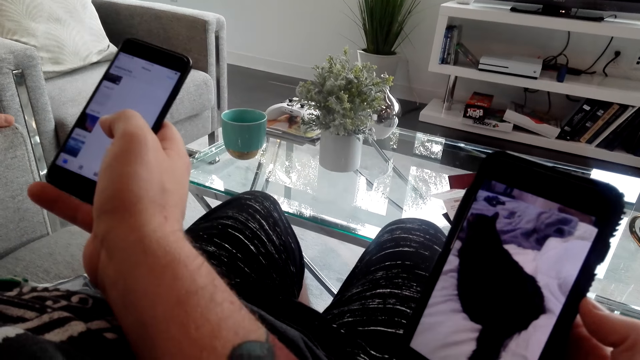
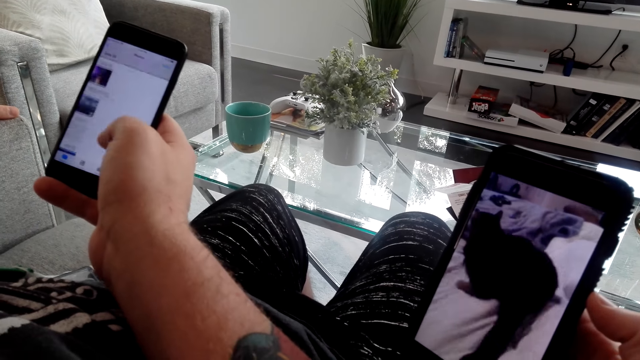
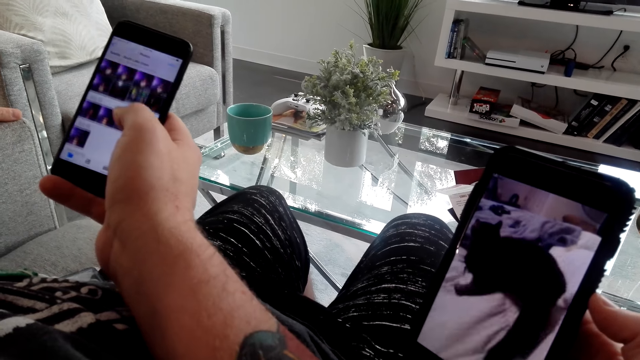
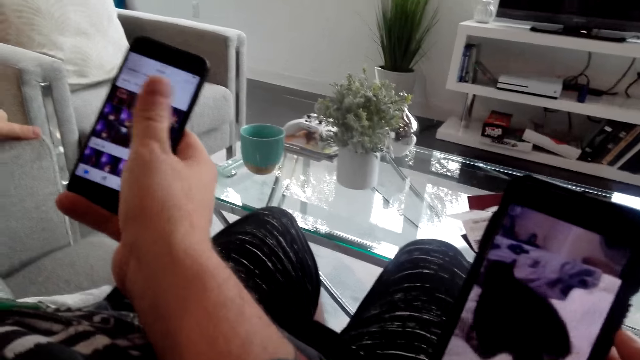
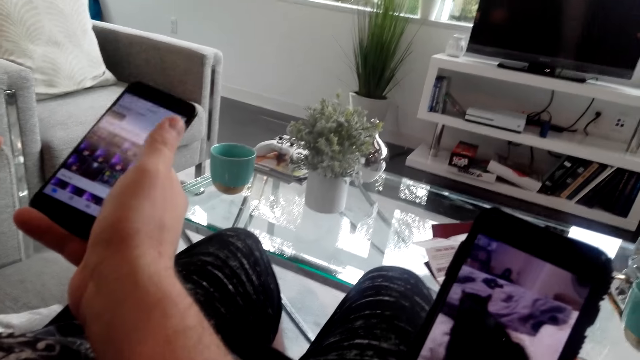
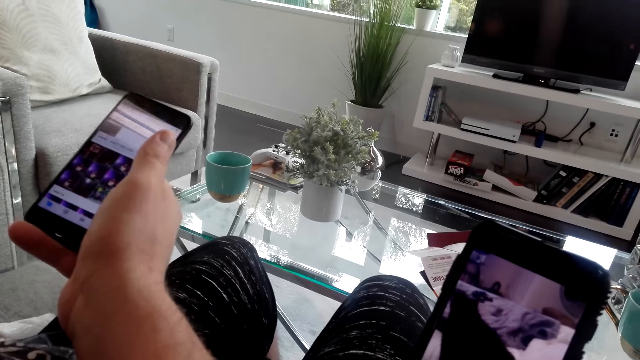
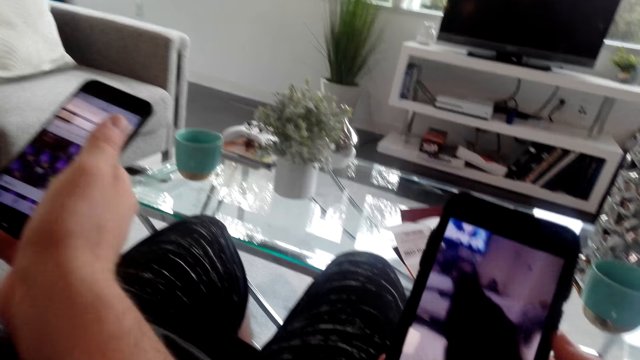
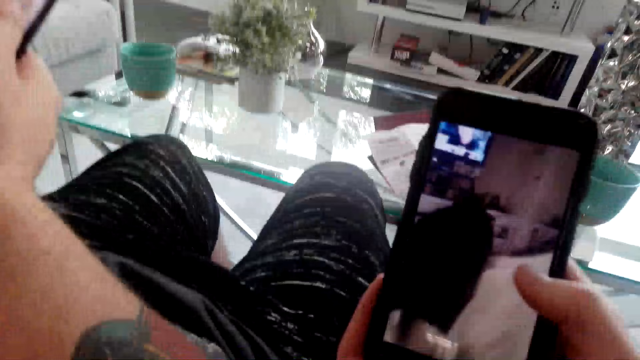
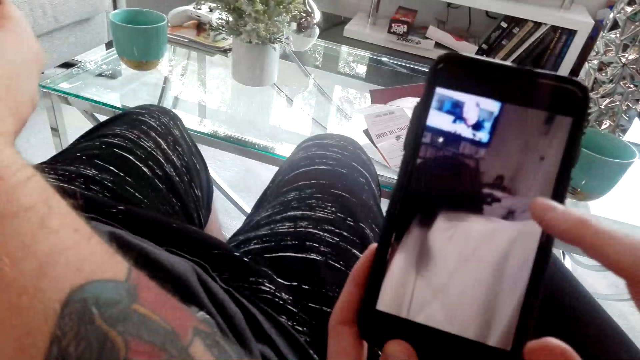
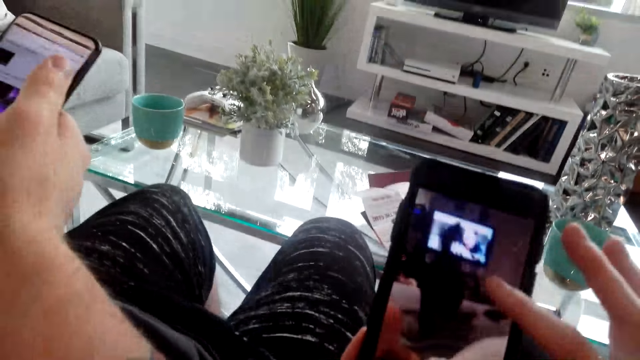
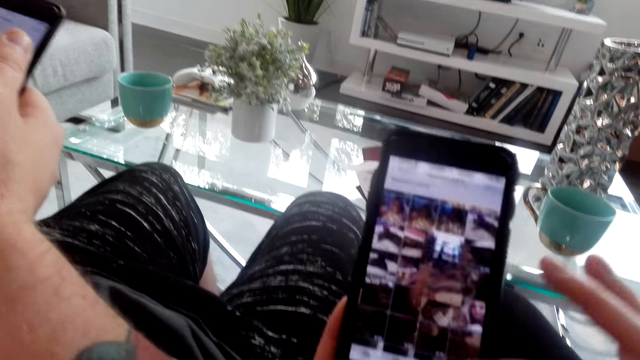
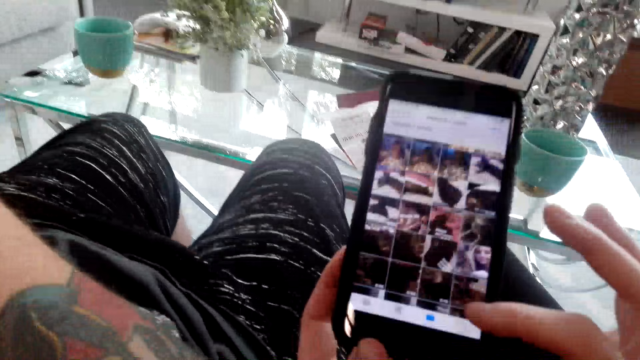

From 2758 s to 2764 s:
The camera wearer watches the movie on the phone.

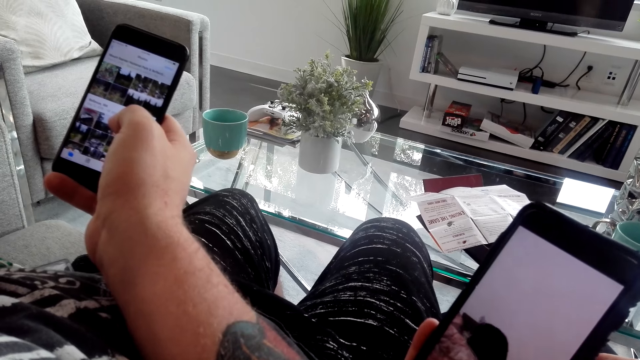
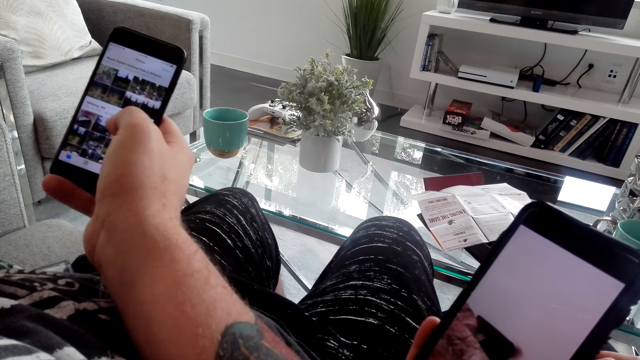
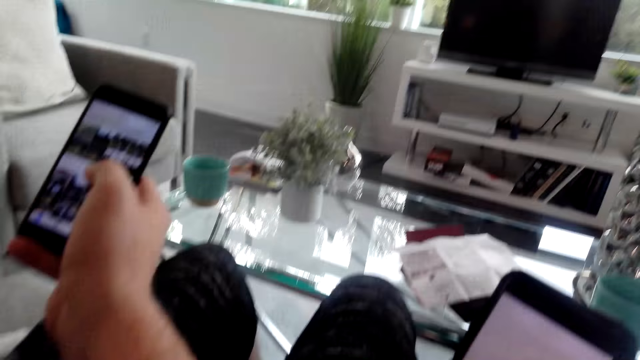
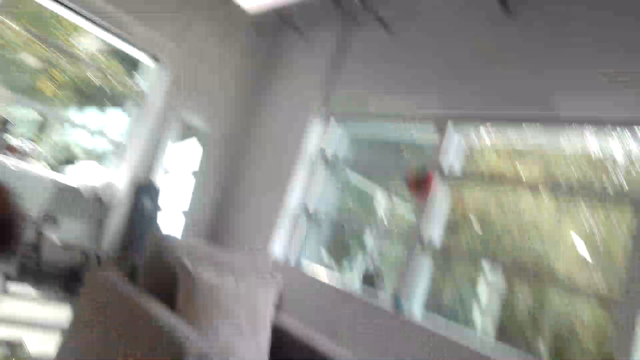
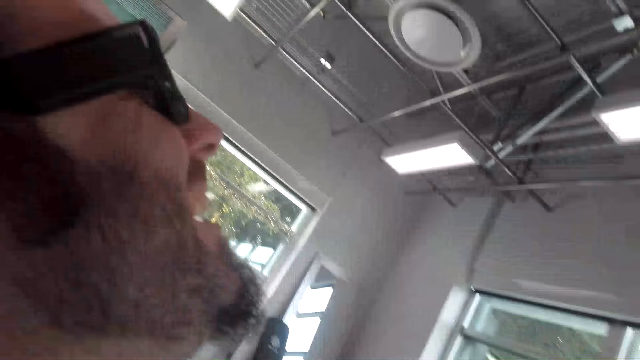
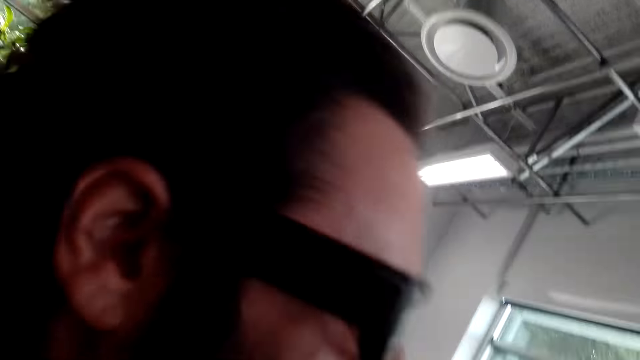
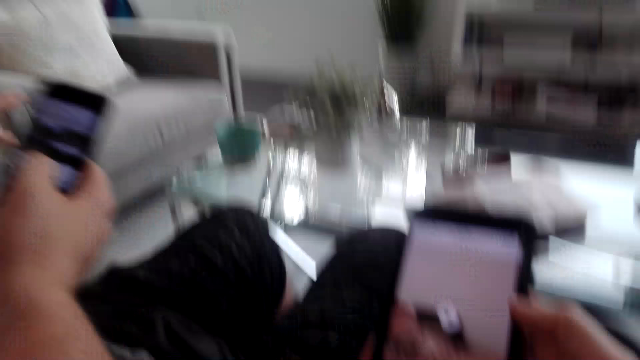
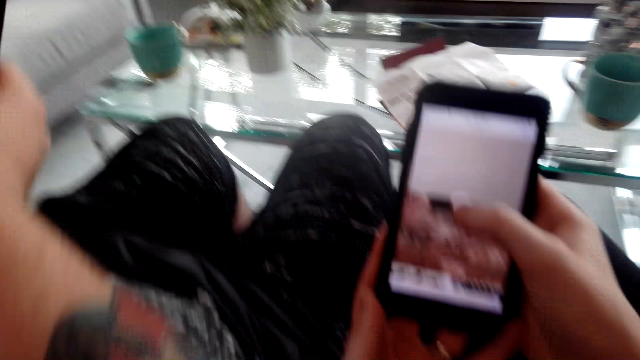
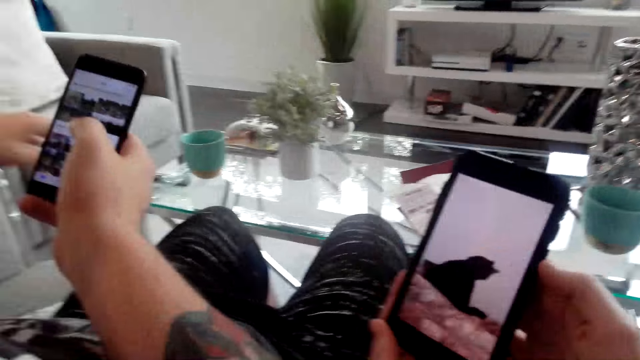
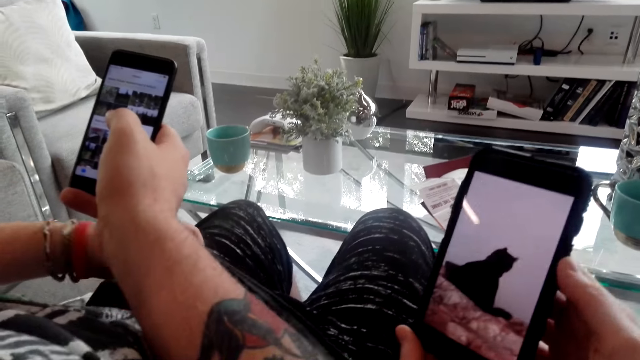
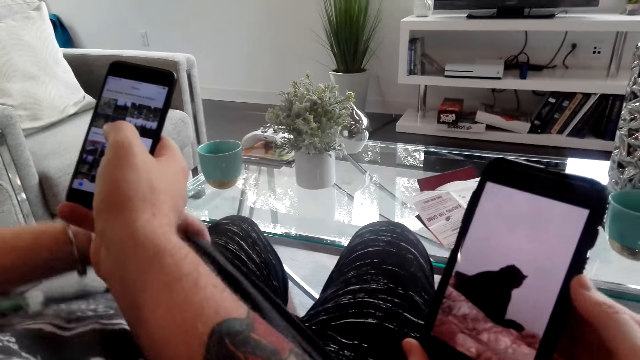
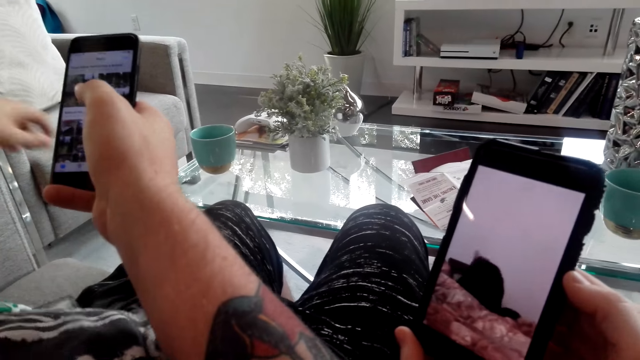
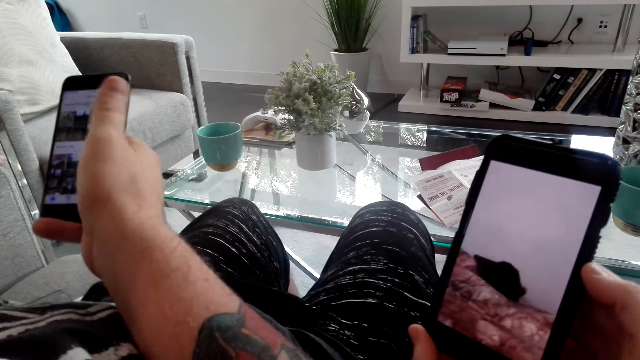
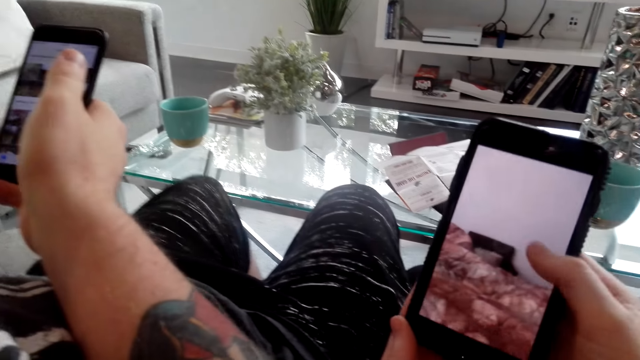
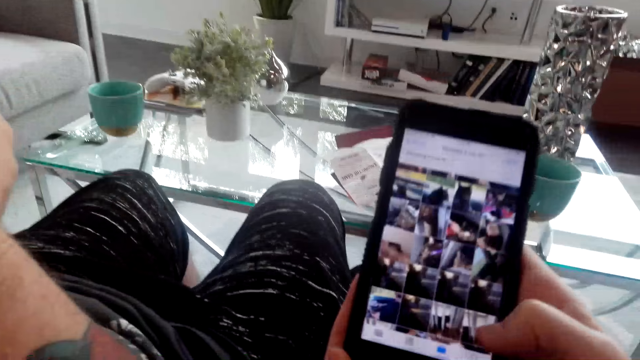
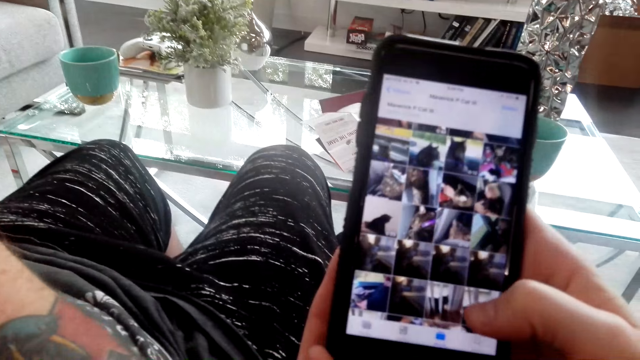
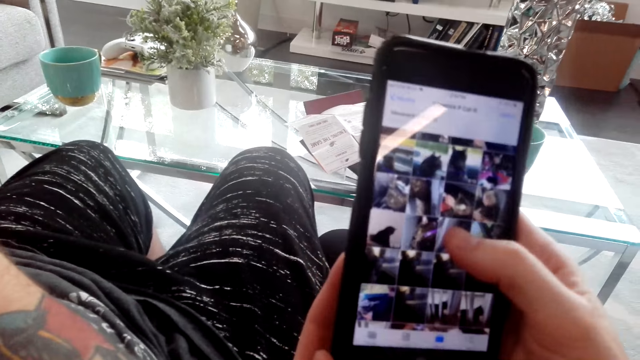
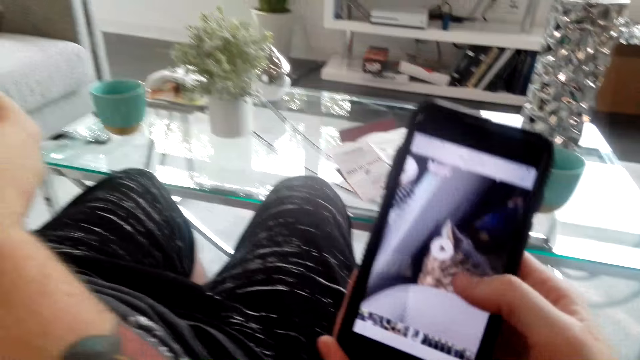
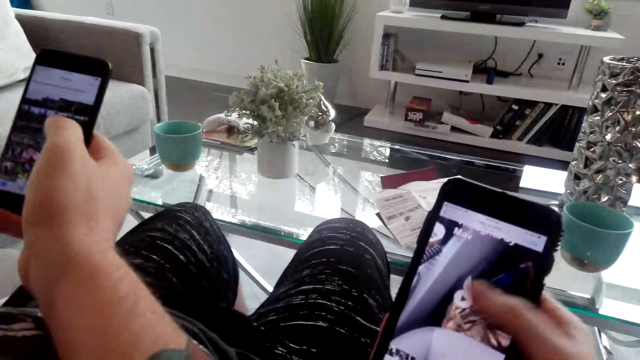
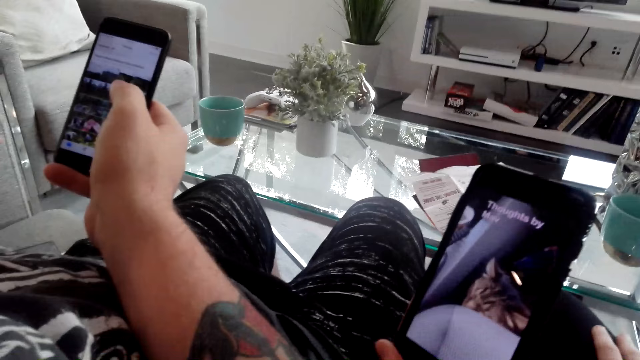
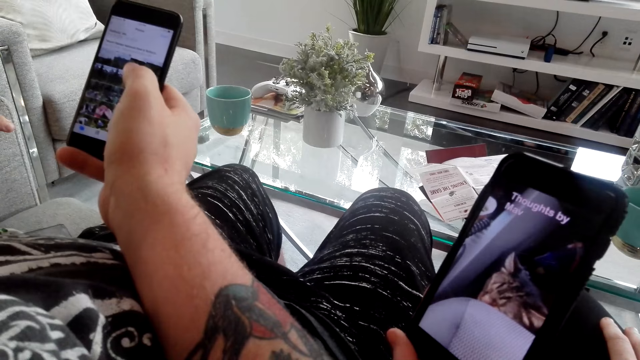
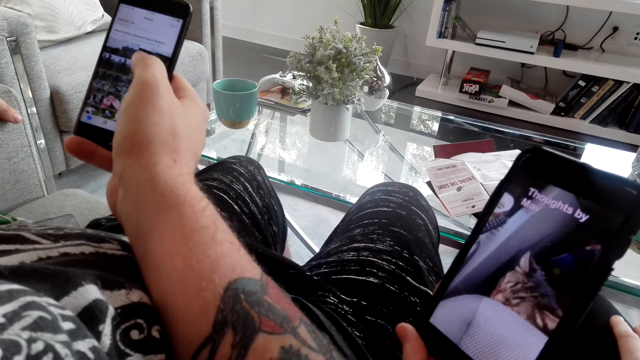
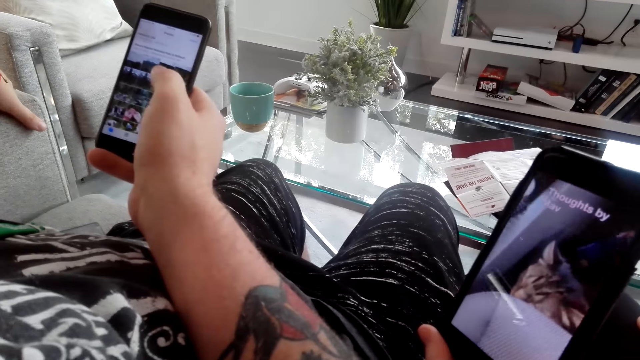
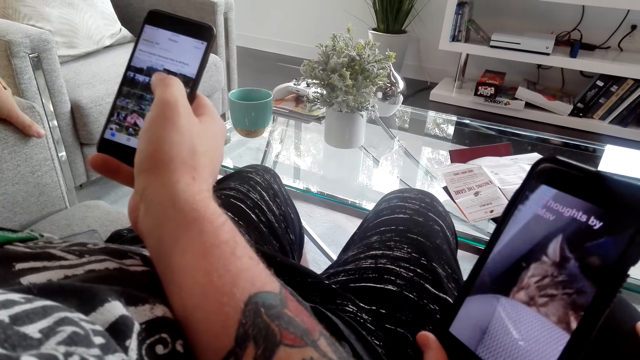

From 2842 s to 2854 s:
The camera wearer laughs loudly. A man operates the phone. The camera wearer operates the phone.
